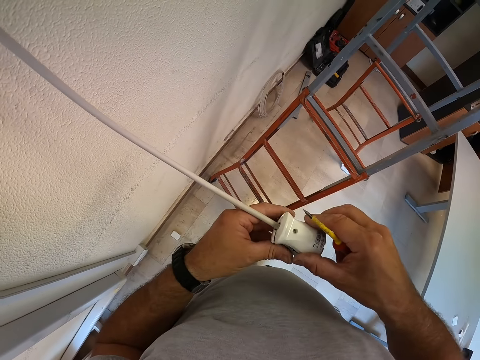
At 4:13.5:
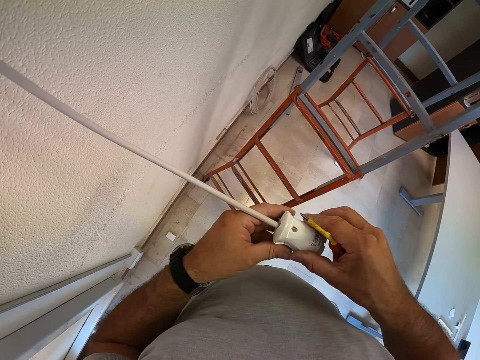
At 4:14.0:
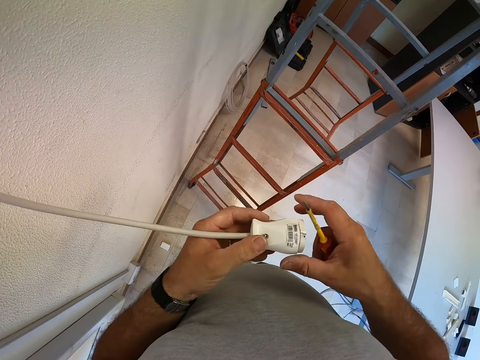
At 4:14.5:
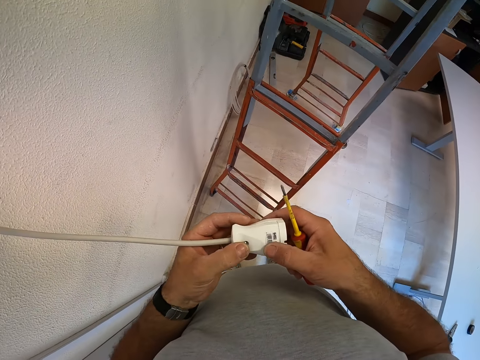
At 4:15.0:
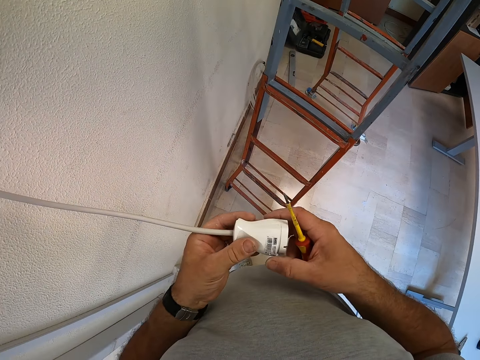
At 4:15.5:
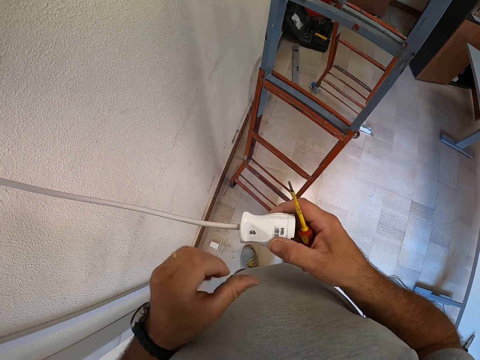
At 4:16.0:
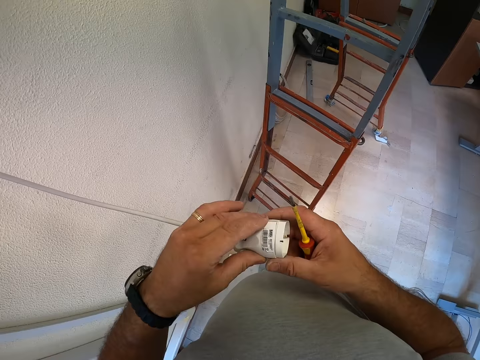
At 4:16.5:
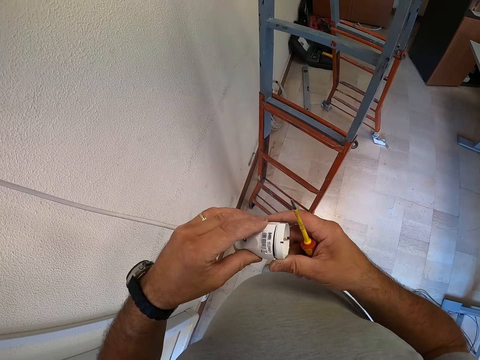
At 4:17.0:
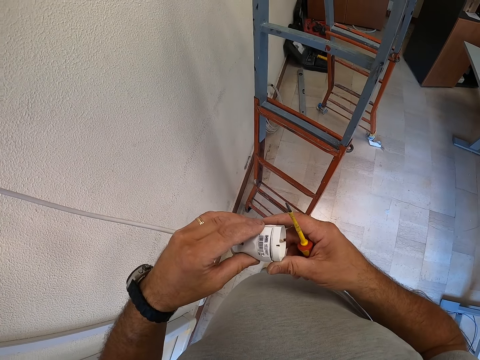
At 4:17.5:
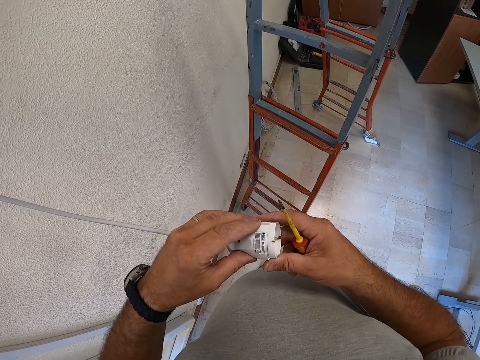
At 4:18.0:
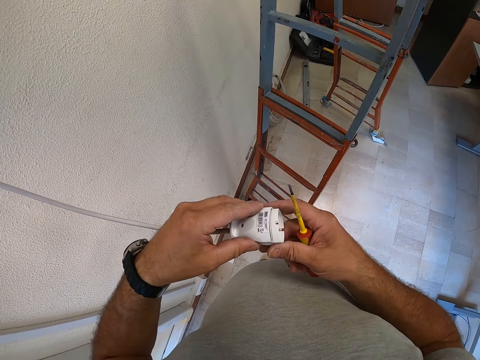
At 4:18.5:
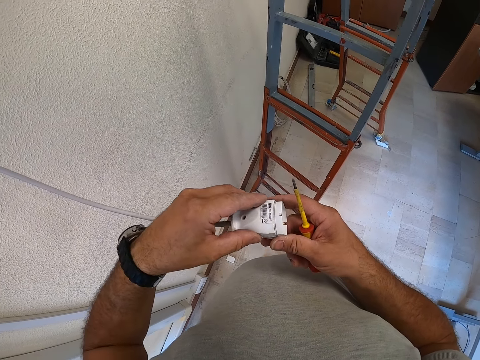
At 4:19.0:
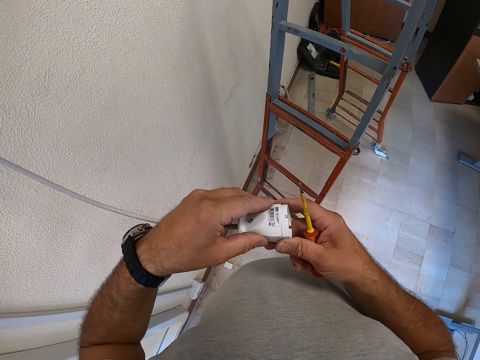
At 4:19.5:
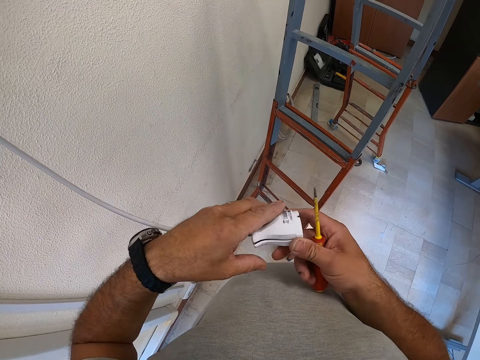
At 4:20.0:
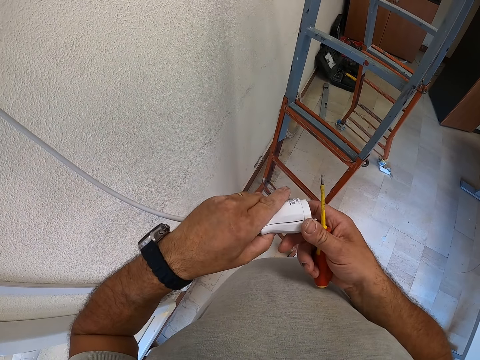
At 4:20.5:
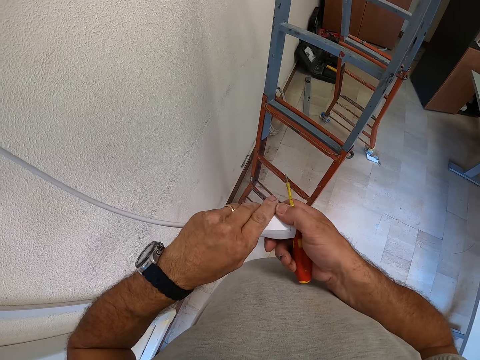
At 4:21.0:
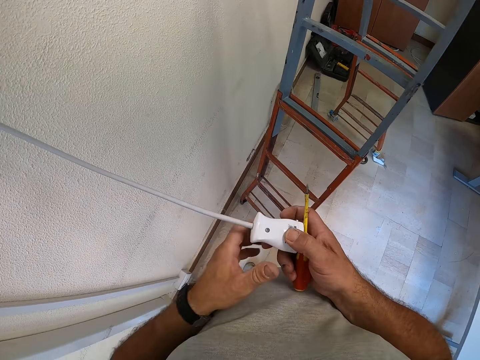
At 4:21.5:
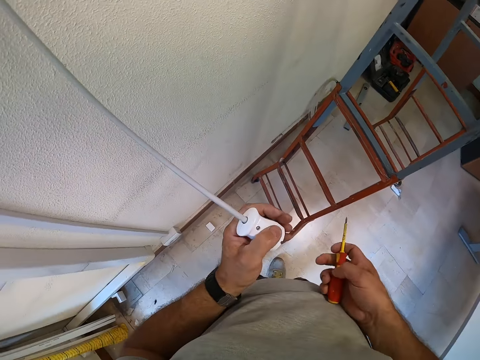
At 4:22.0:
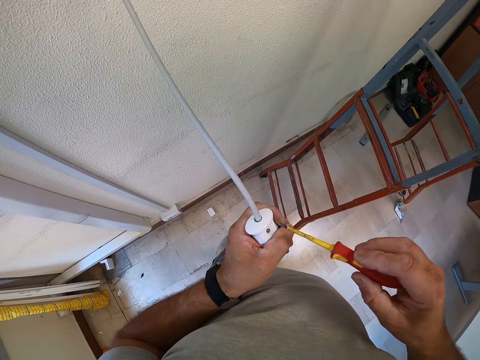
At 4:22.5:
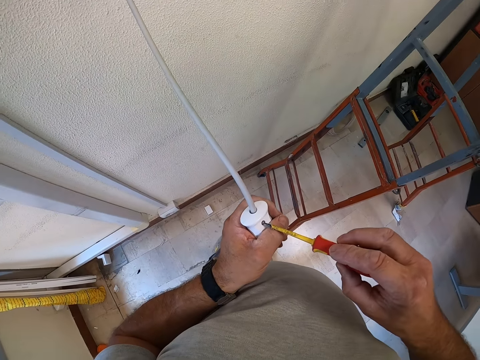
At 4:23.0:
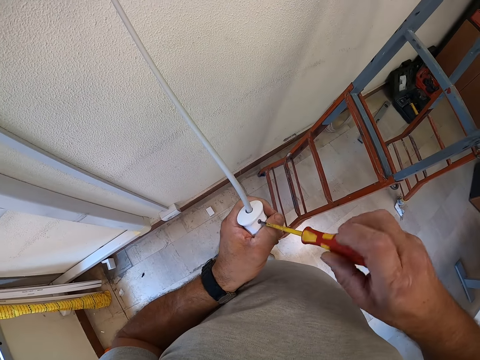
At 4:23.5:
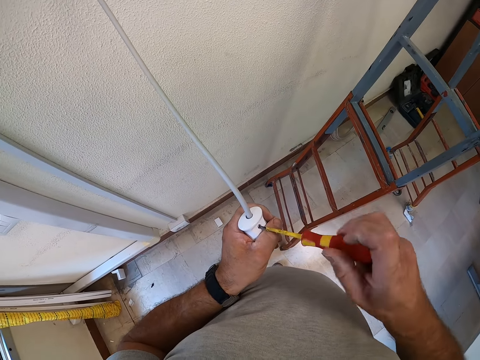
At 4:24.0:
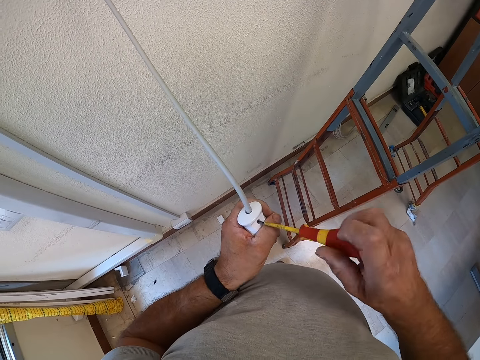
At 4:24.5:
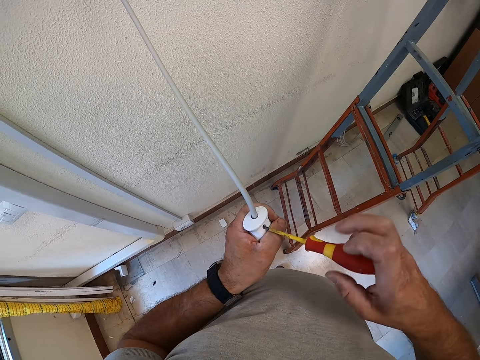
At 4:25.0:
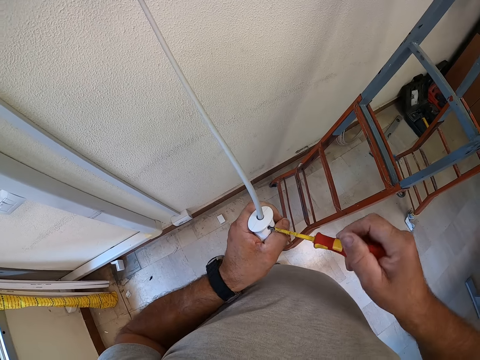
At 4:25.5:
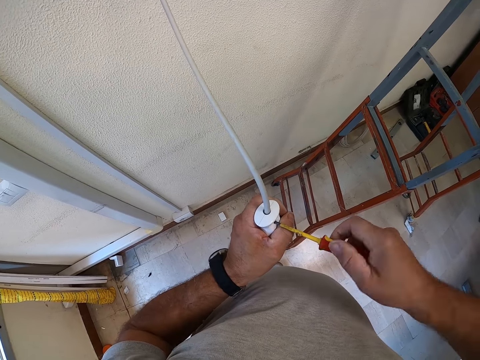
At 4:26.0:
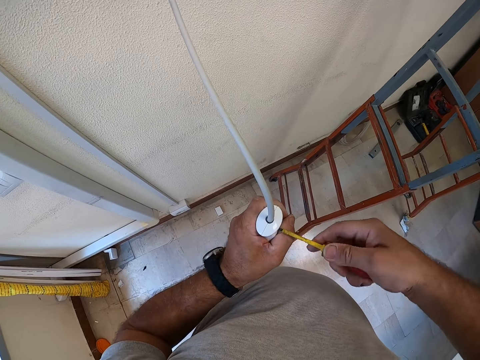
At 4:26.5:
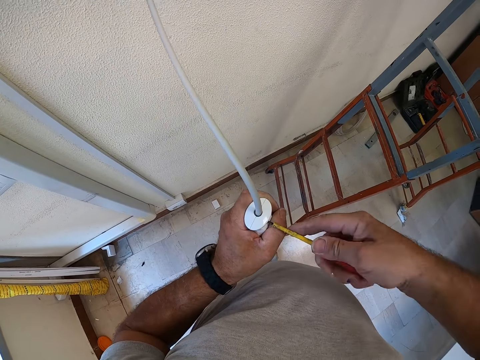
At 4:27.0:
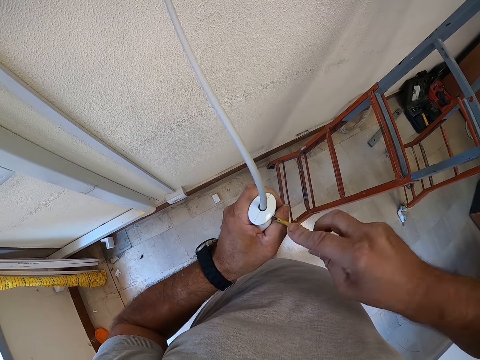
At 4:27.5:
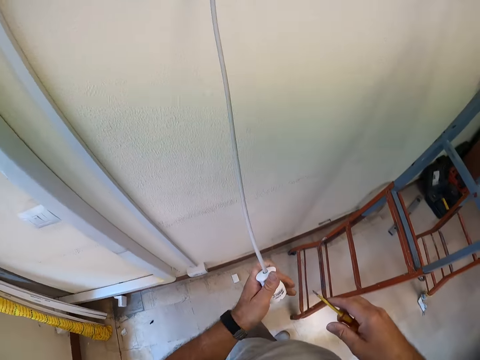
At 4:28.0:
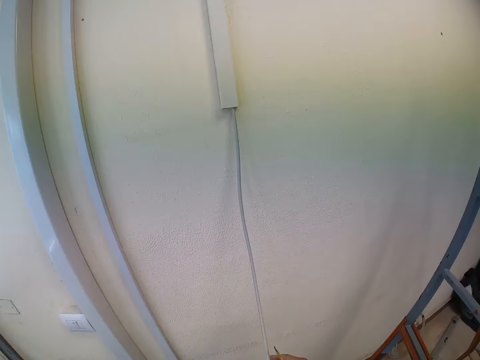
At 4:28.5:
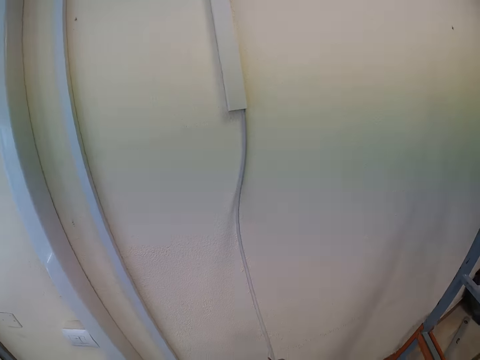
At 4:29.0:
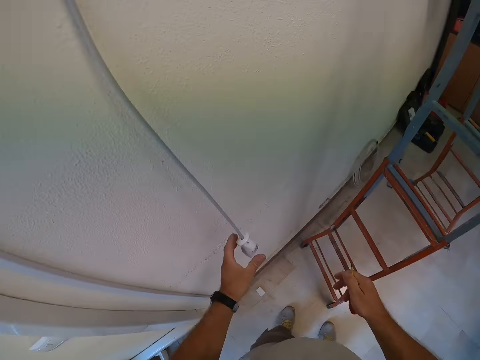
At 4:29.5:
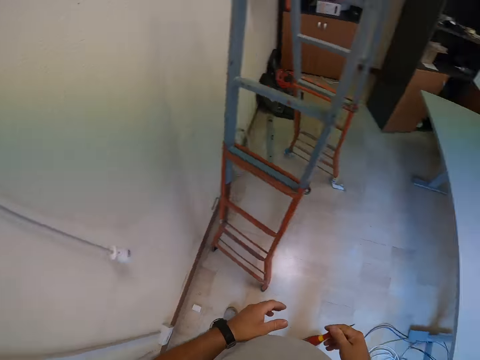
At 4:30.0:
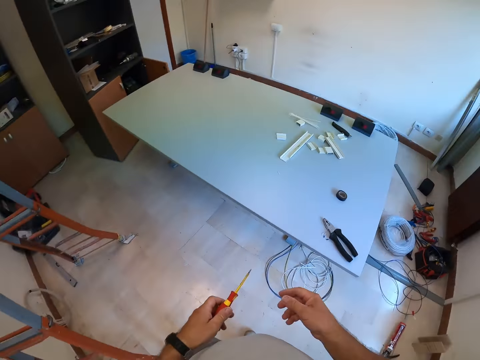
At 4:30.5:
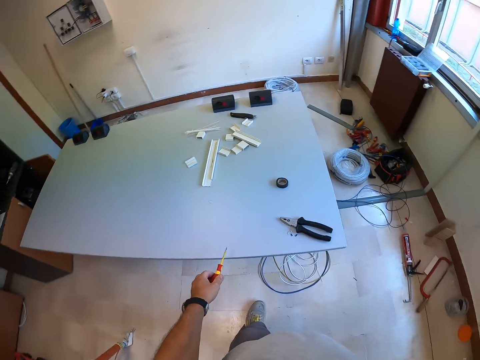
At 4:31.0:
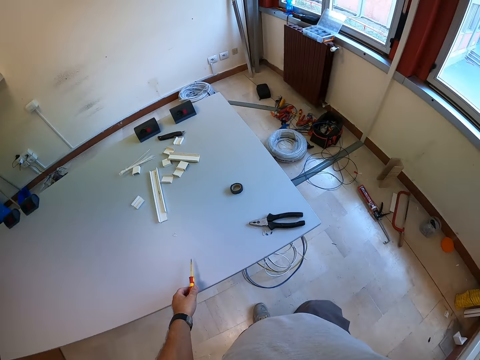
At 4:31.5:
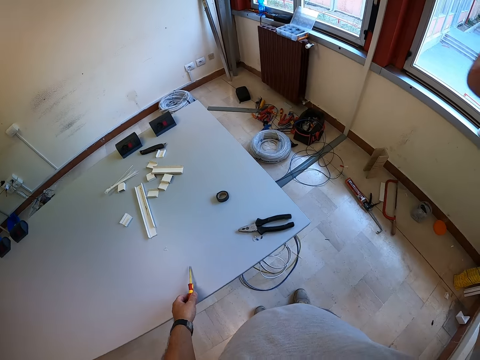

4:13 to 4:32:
The camera wearer covers the plug body with the plug base. He holds the bulb connector with both hands. He presses the bulb connector. He holds the bulb connector with one hand. He holds the screwdriver. He tightens the plug base with the screwdriver. He releases the plug from his hand. He moves away from the wall. He holds the screwdriver with the other hand. He raises his hand. He drops the screwdriver on the table.
